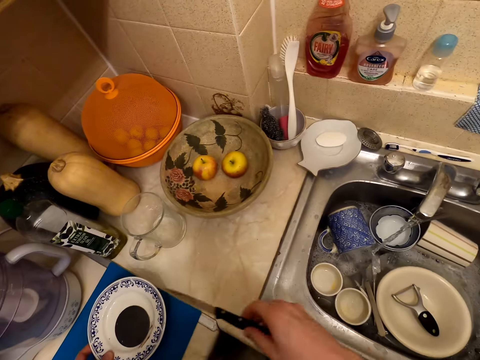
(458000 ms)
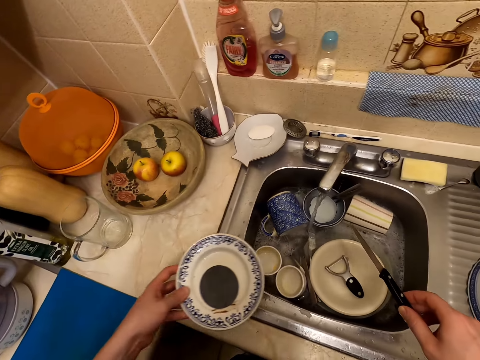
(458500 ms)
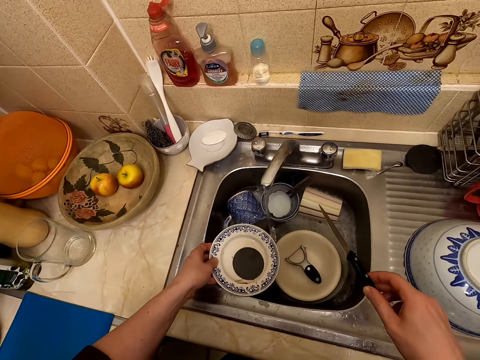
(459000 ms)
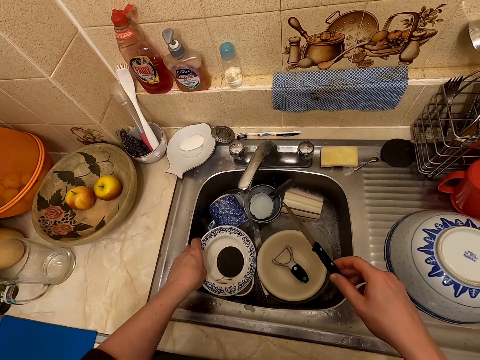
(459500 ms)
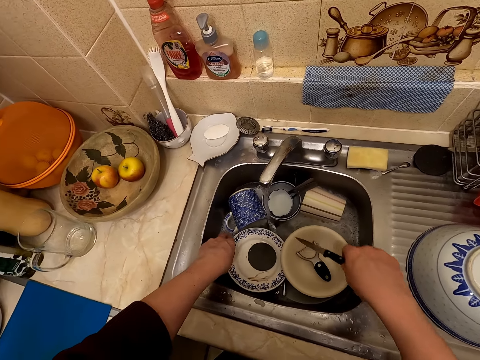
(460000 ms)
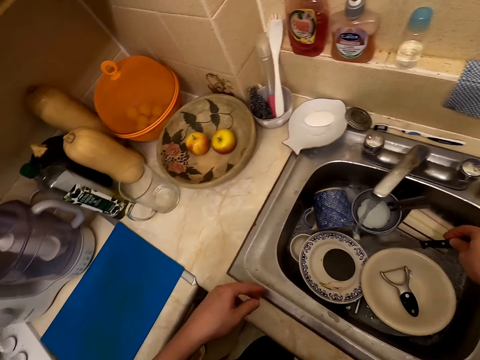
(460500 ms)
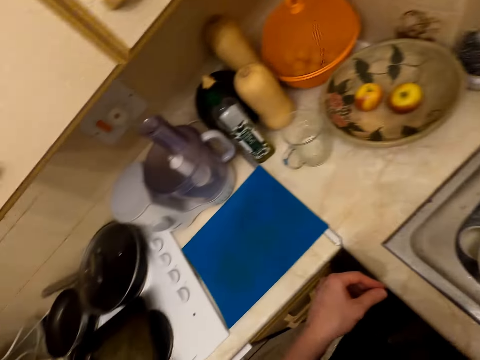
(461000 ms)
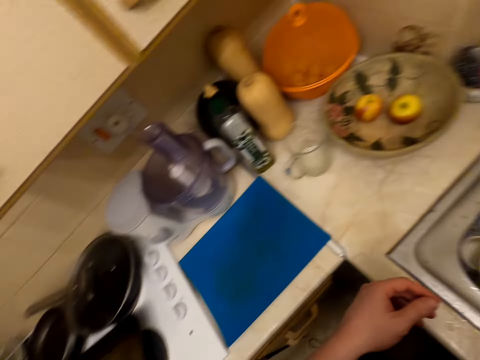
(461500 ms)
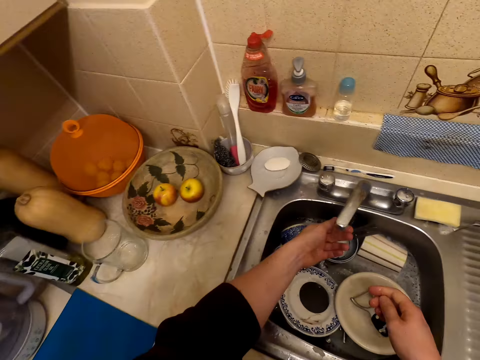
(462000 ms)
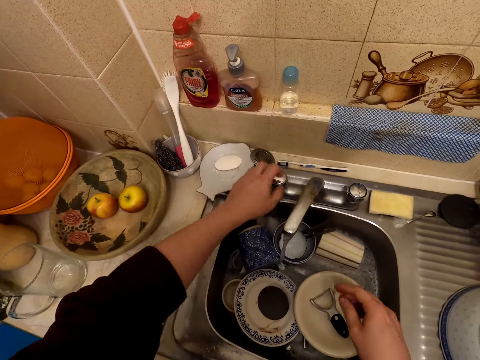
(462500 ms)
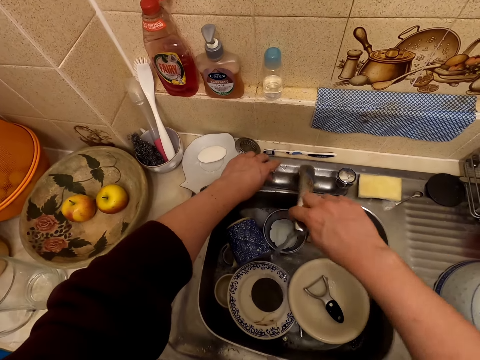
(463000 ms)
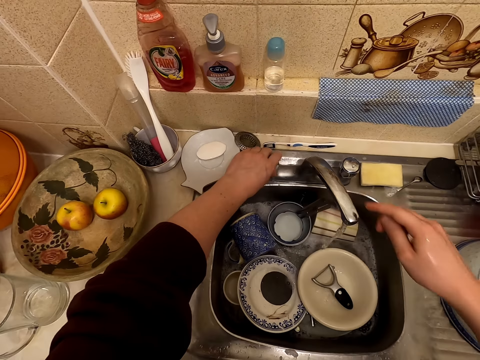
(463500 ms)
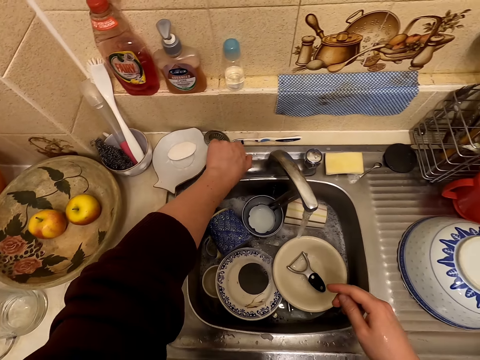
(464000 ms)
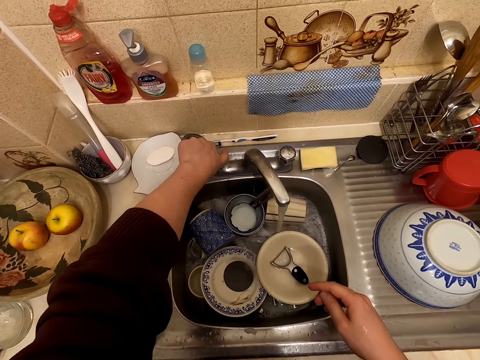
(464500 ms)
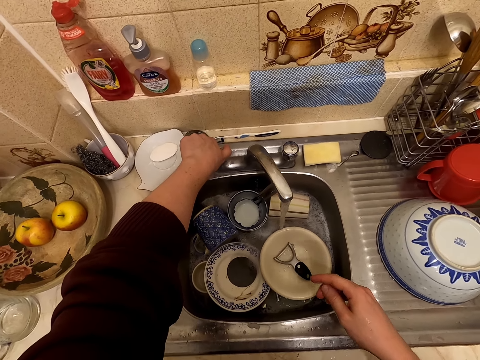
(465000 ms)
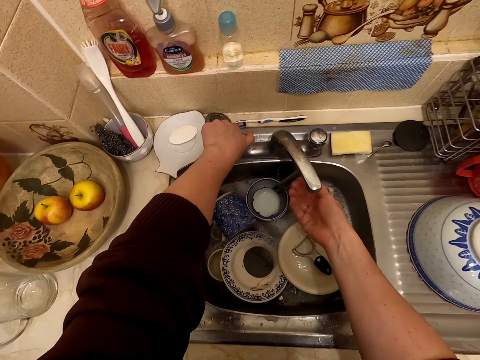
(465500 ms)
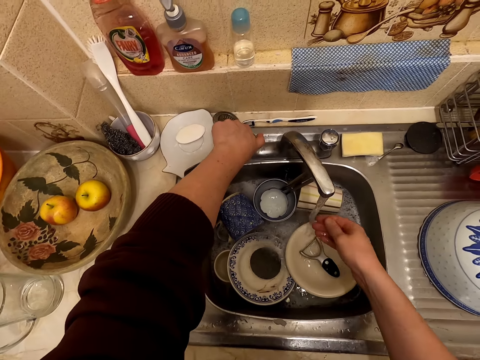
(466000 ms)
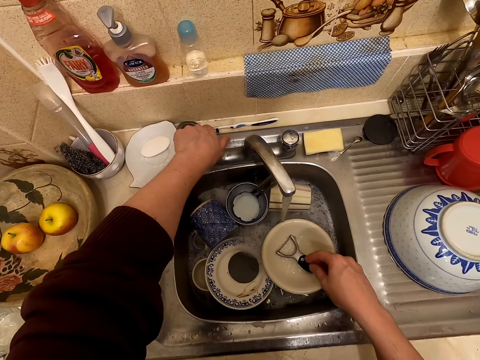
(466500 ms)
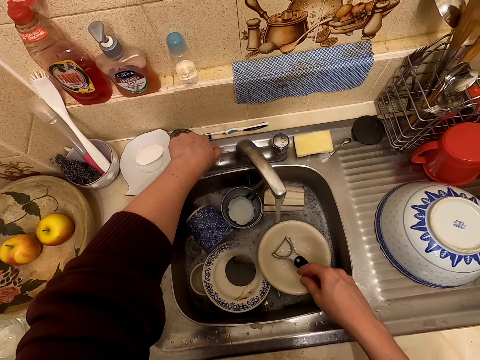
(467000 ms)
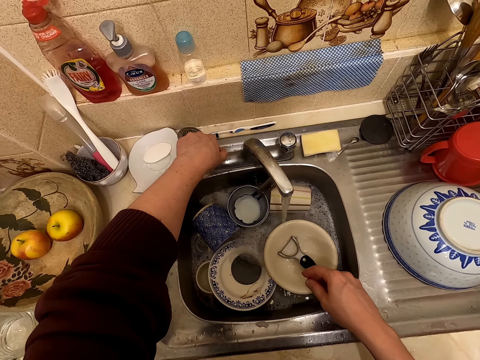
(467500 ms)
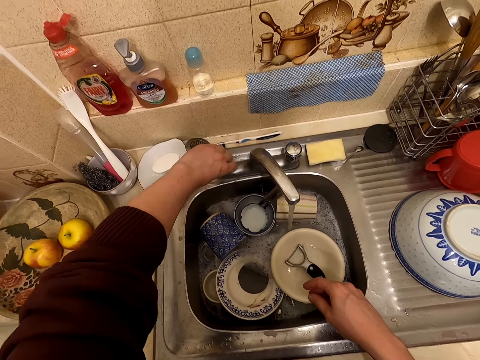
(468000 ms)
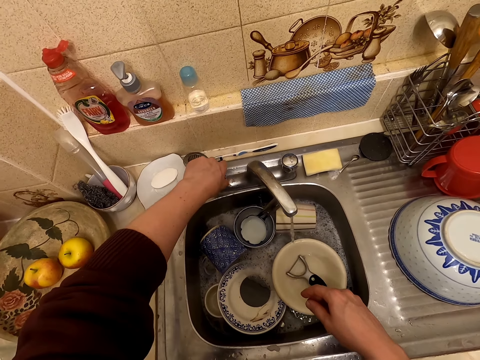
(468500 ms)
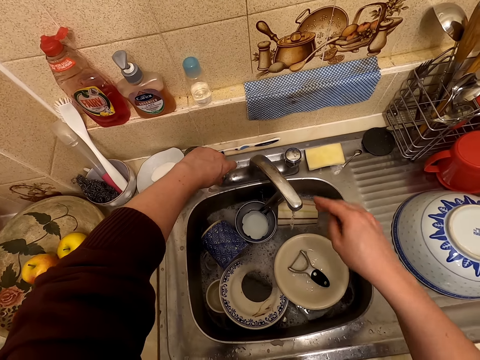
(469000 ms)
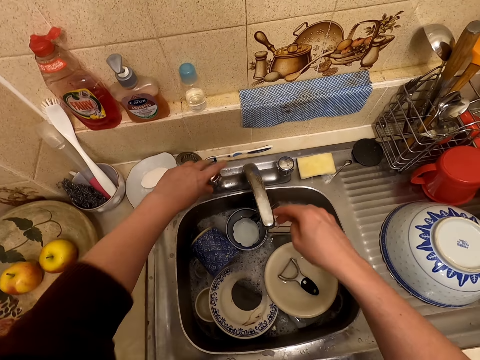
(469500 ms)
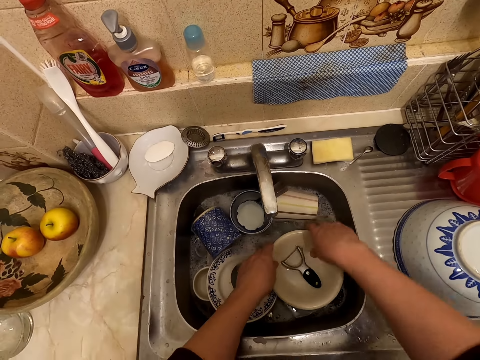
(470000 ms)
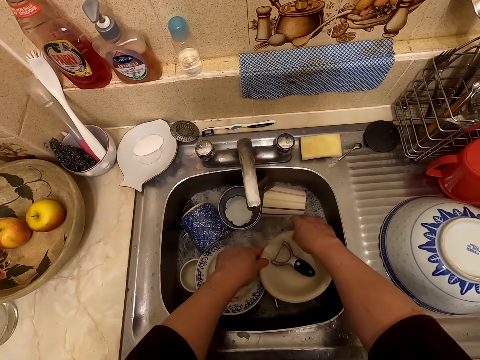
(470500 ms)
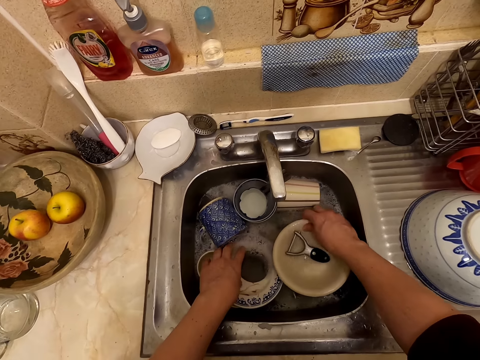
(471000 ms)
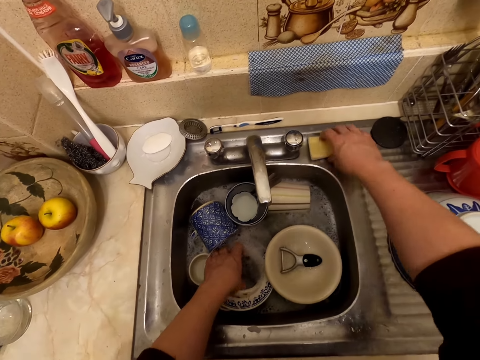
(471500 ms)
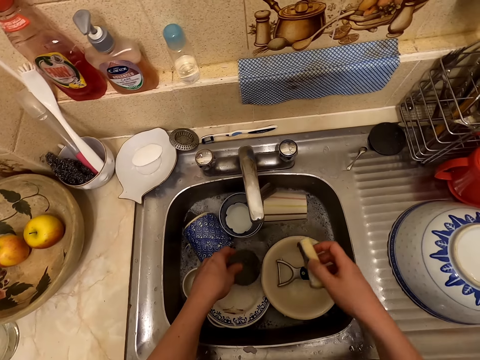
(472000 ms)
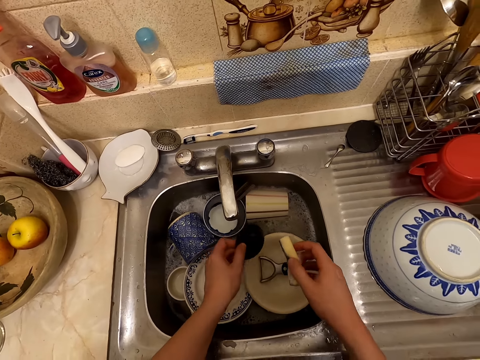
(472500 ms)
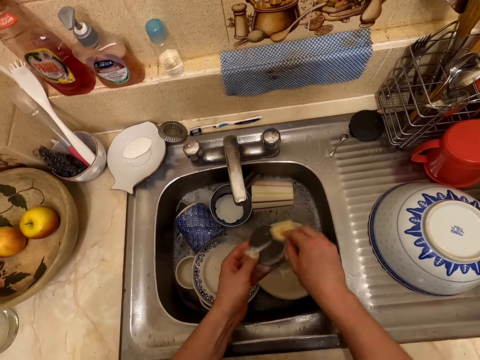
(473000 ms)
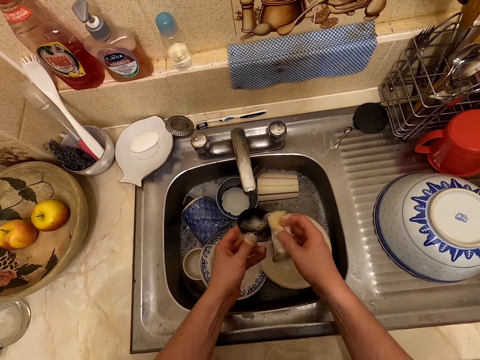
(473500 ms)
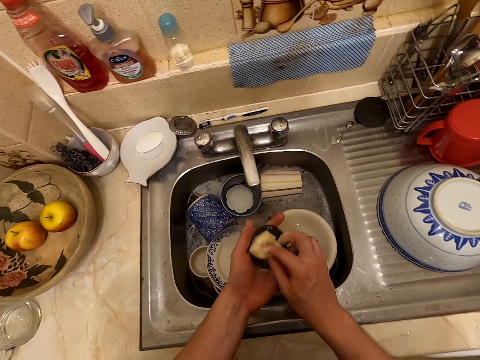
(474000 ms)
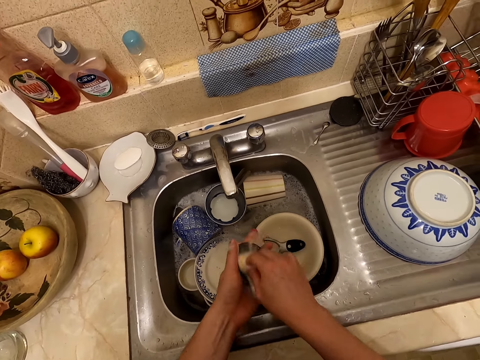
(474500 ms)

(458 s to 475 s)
The camera wearer picks up a knife and plate from the sink table. He puts the plate in the sink. He puts the knife in the sink. He looks around the surface. He rinses his left hand. He turns the tap spout to the right. He holds the sink knob. He passes the right hand on the water. He closes the tap. He turns the tap spout to the left. He moves a bowl in the sink. He holds a plate in the sink. He lifts a scouring pad or washing sponge from the sink top. He takes a lid from the plate. He cleans the lid with the washing sponge.

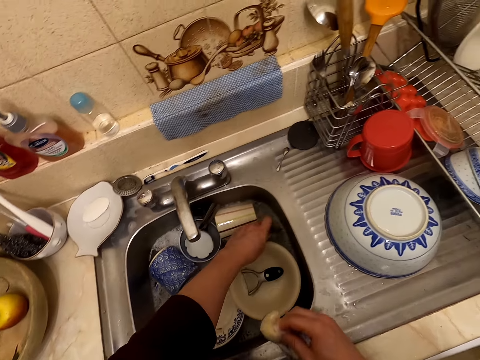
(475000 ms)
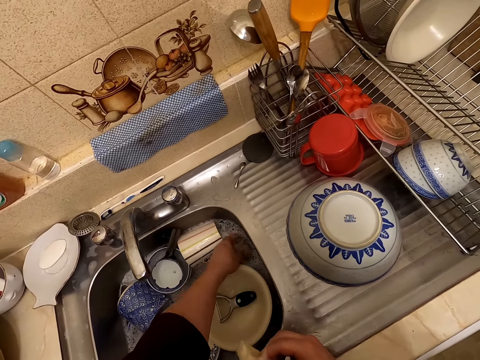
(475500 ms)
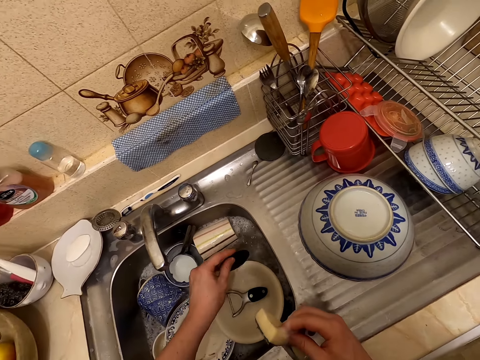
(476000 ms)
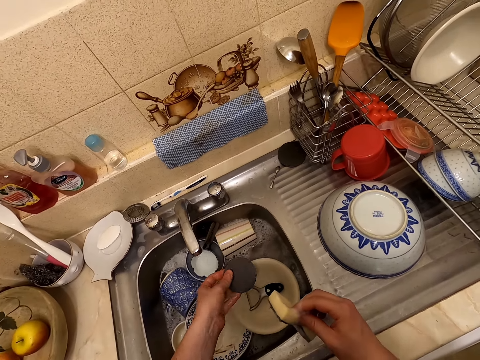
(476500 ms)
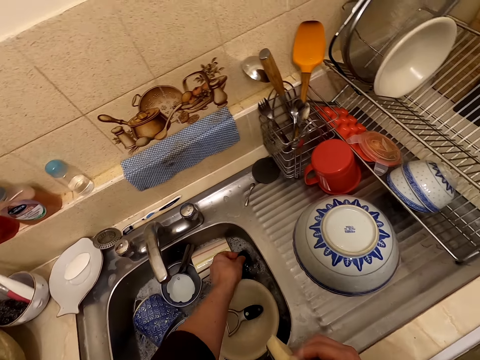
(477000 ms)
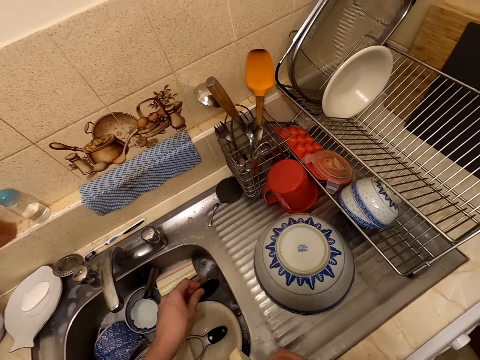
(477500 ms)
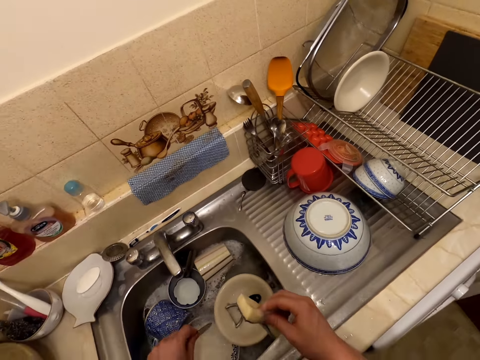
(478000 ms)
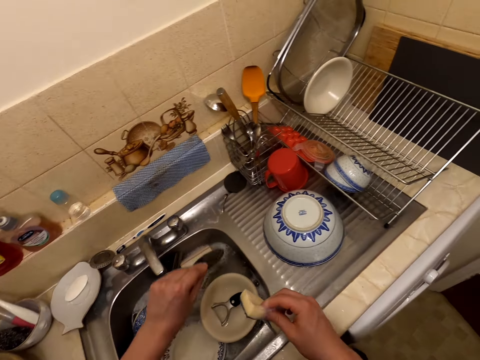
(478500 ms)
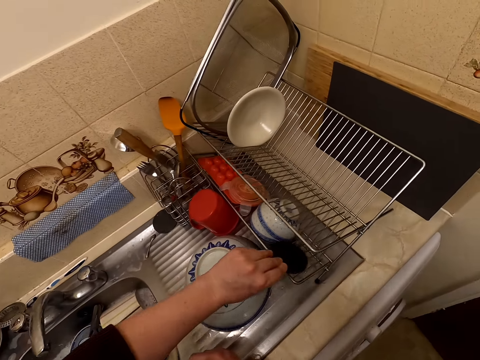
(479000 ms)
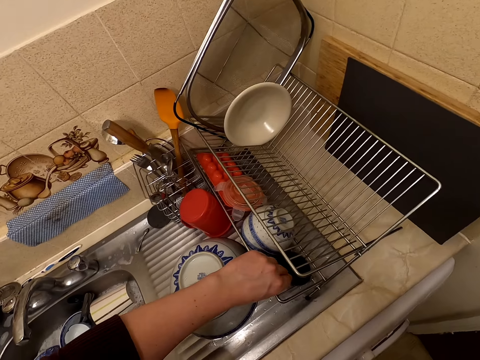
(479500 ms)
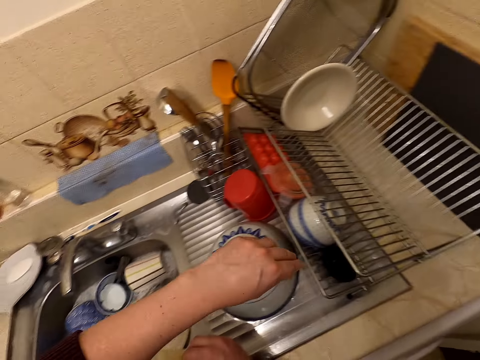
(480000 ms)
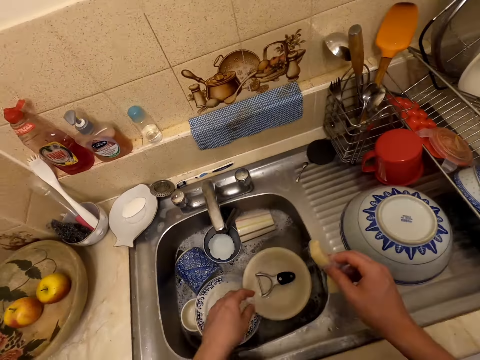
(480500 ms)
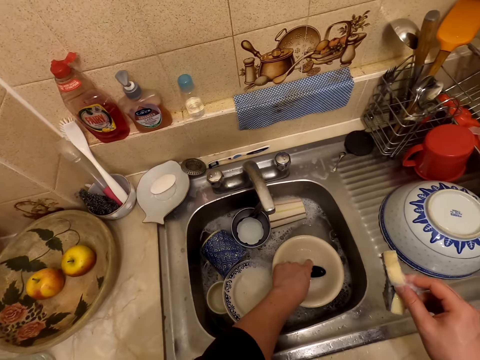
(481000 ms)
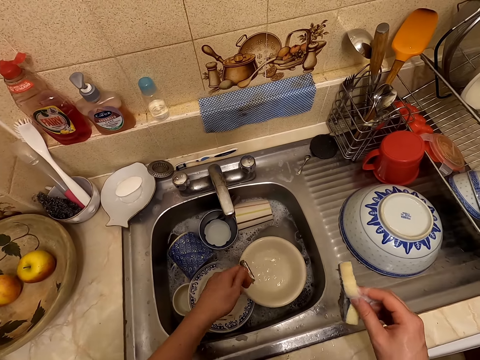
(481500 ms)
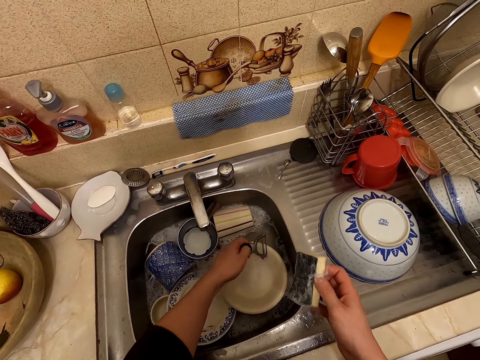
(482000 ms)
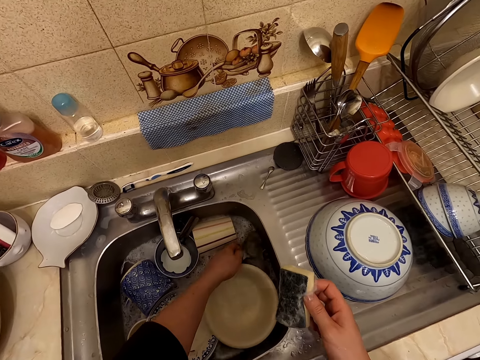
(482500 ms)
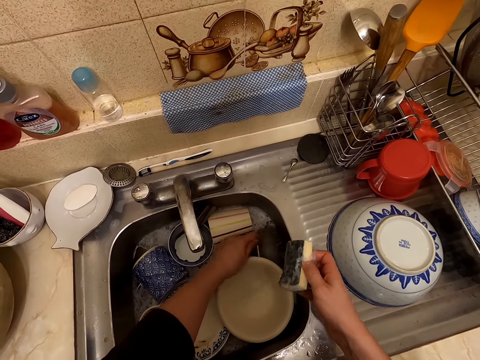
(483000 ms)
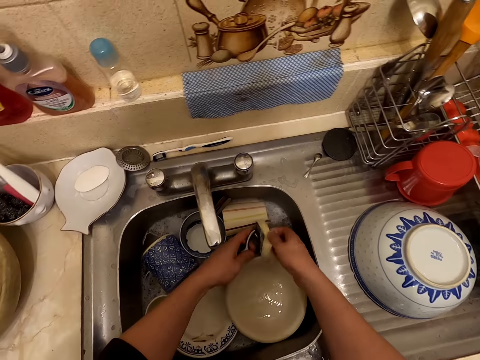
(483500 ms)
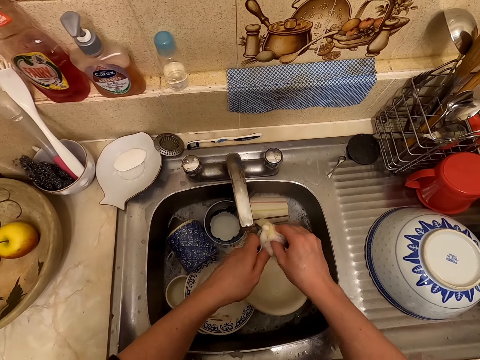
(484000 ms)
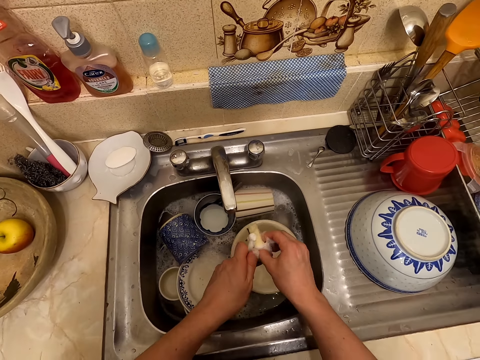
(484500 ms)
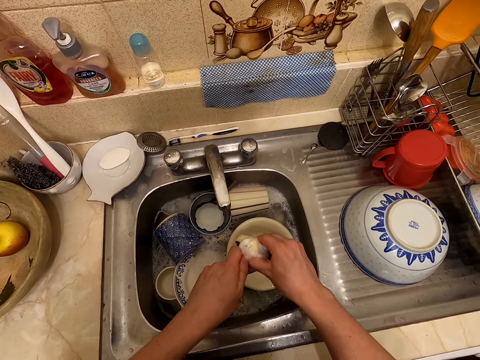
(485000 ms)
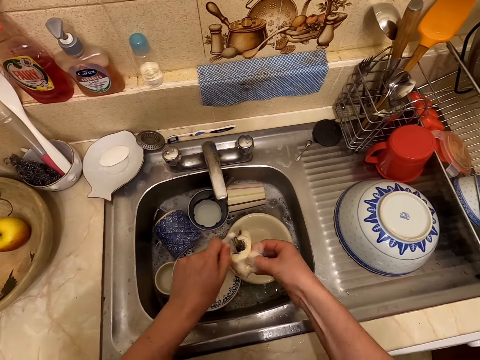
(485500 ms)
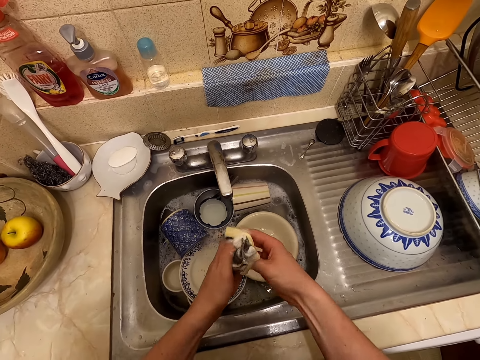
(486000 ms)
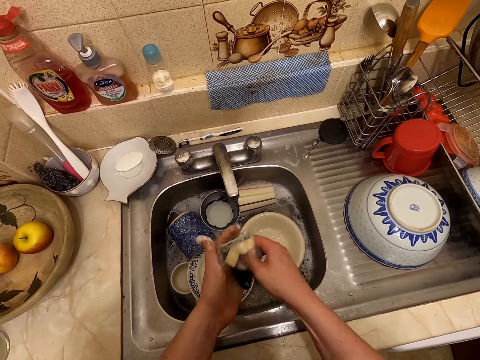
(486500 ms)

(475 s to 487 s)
The camera wearer dips the lid in the sink. They put the lid on the utensil rack. They take a grater or peeling knife from the plate. They dip the grater in the water. They wash the grater with a washing sponge.
